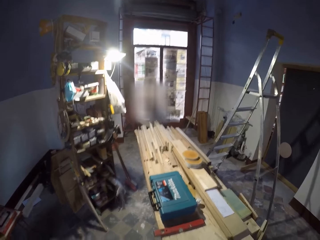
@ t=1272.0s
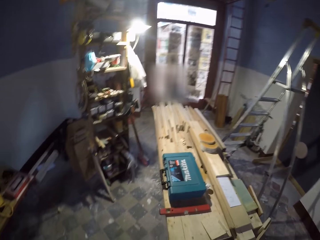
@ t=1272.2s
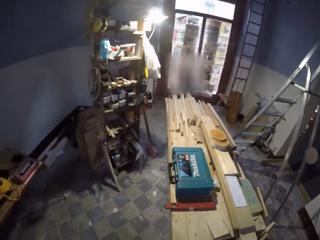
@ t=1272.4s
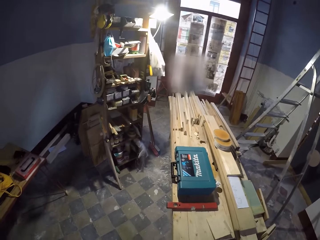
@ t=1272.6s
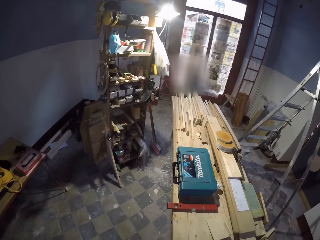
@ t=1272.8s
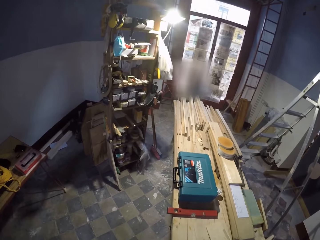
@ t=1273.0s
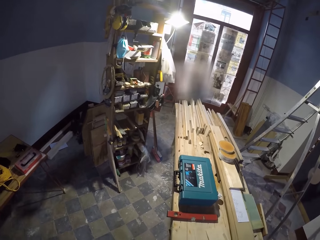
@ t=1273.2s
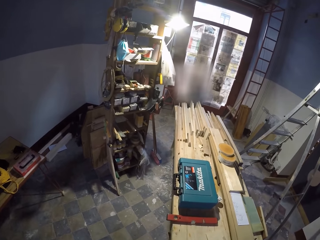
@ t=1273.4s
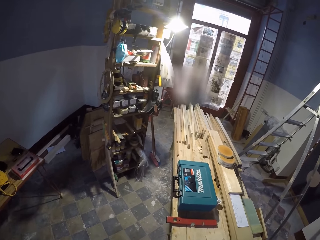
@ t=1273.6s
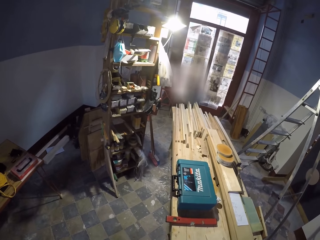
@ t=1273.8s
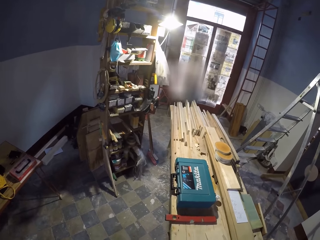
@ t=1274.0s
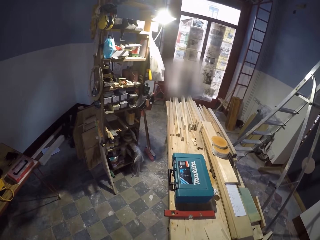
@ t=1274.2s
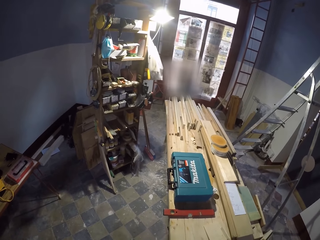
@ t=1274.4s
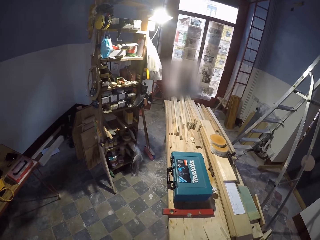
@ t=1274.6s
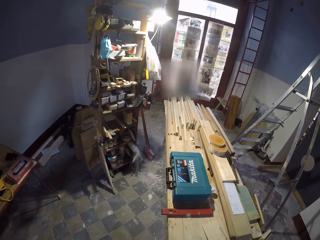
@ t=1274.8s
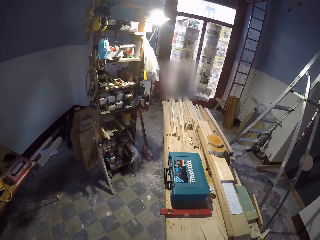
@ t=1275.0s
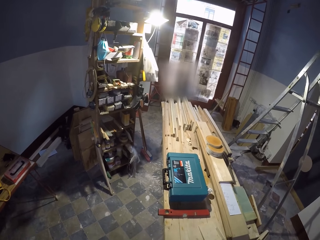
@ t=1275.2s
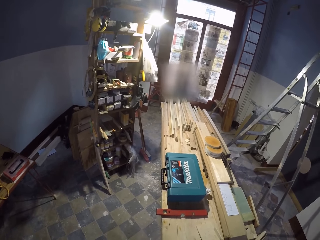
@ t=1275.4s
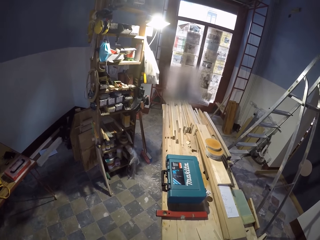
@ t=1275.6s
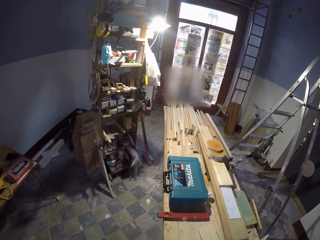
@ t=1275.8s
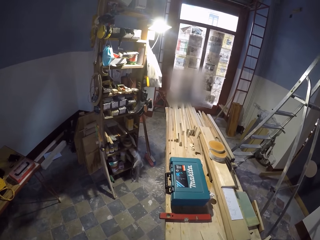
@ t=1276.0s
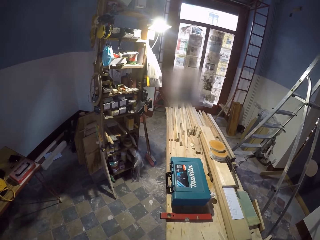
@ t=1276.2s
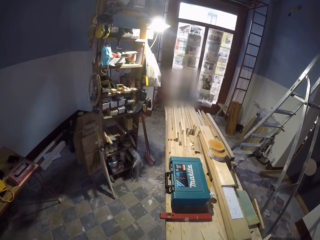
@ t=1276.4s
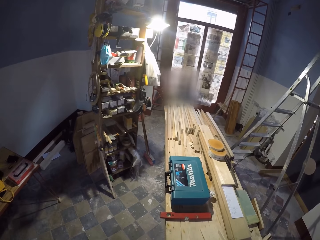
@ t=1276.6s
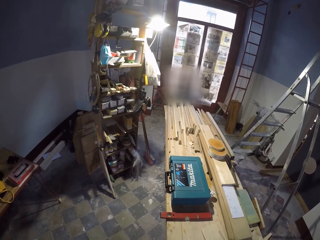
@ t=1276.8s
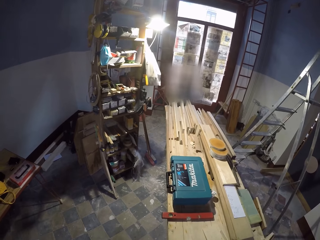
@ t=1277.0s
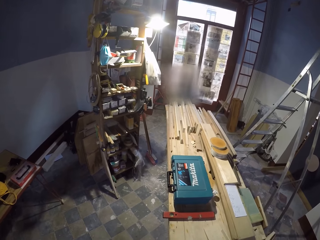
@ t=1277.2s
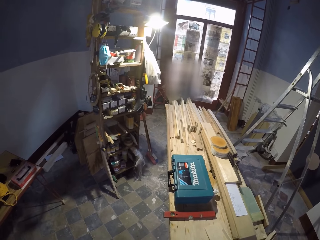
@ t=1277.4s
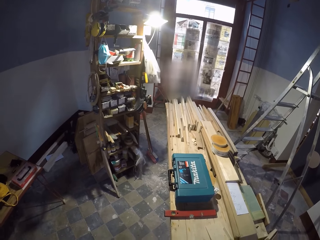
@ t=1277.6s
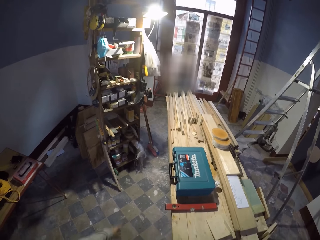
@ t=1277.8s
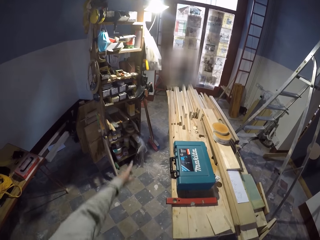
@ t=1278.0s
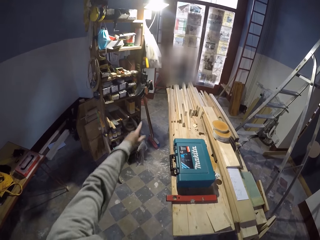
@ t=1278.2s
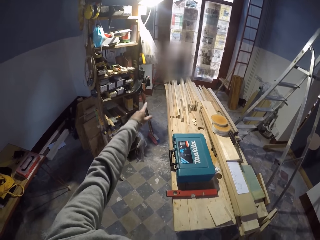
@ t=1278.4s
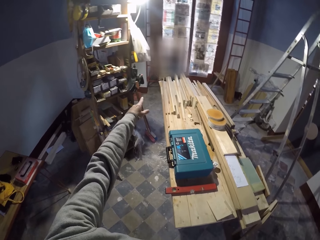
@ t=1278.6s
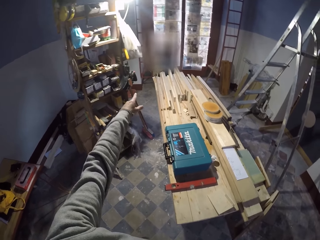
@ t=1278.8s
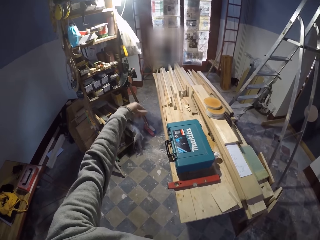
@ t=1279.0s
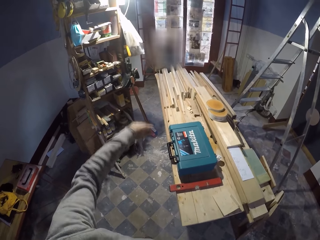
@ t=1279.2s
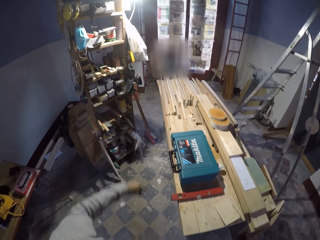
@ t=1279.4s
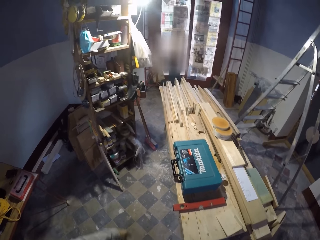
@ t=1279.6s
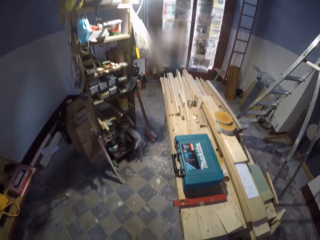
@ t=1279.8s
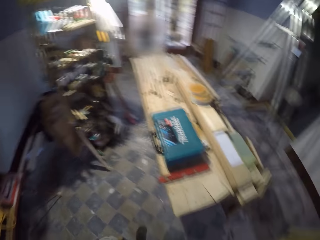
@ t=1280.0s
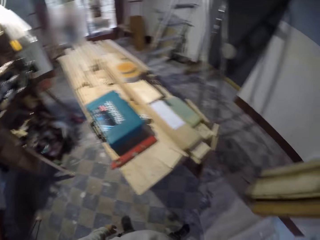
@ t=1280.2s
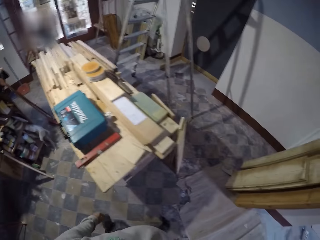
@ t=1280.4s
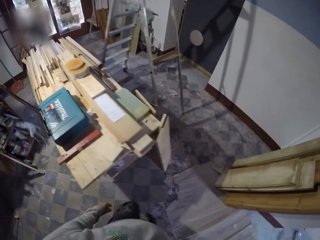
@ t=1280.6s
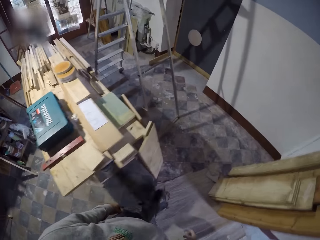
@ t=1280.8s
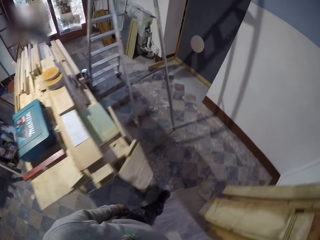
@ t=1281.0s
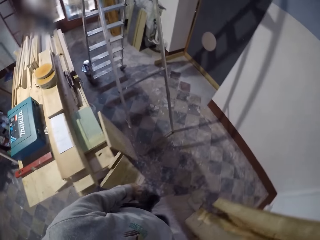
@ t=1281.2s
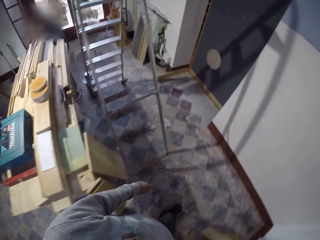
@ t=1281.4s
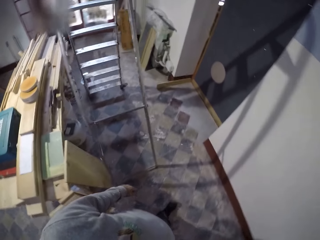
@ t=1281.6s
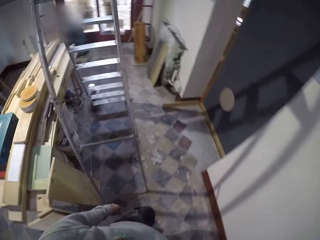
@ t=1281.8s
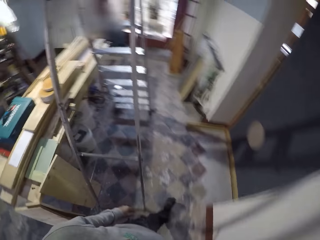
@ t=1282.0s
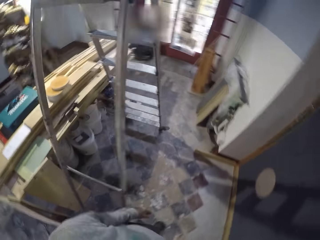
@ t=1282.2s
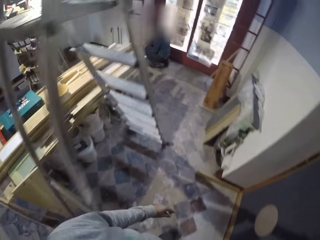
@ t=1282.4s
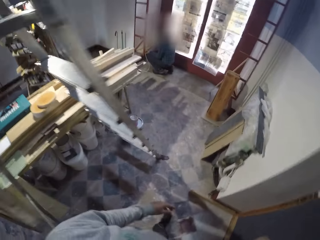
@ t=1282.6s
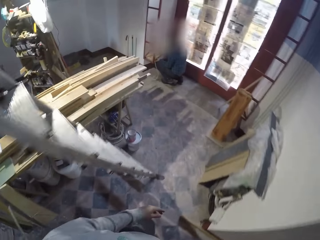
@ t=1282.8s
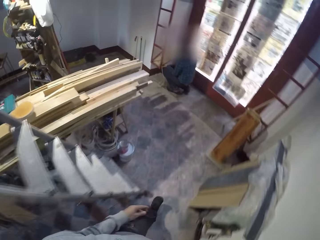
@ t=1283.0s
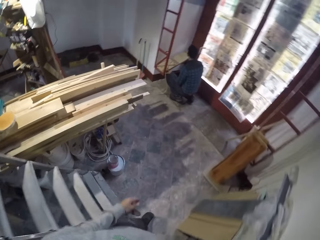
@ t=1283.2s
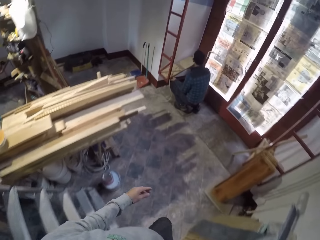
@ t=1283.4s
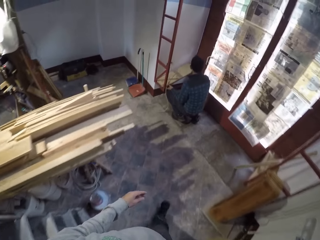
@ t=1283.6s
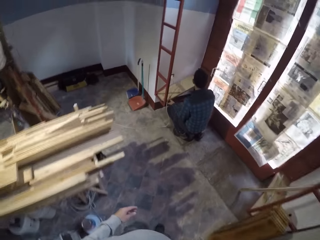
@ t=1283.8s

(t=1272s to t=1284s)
The camera wearer gestures out with his left hand. He drops the left hand. He walks around the room.

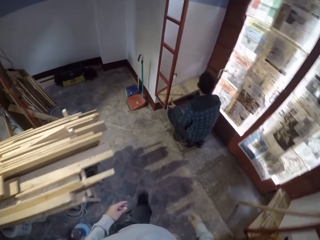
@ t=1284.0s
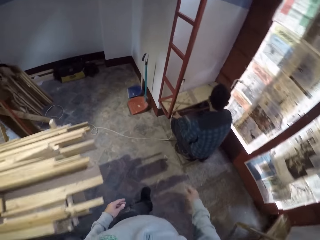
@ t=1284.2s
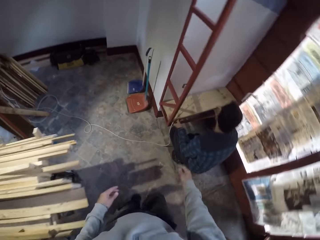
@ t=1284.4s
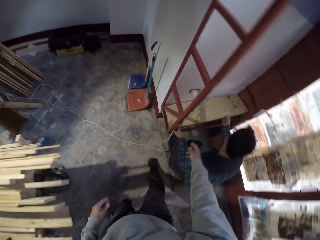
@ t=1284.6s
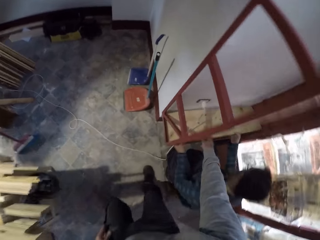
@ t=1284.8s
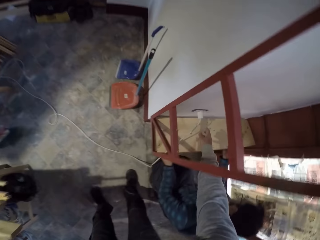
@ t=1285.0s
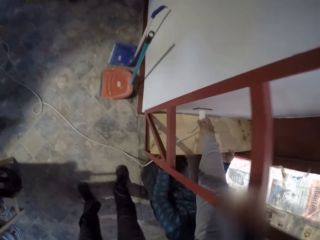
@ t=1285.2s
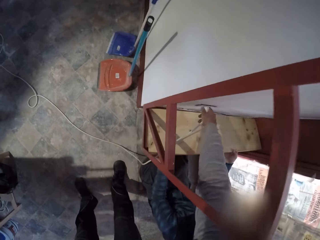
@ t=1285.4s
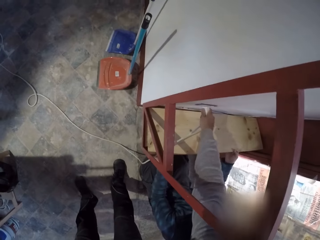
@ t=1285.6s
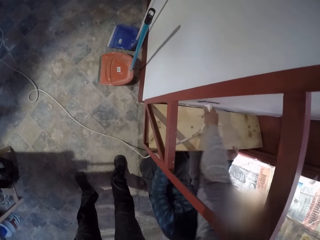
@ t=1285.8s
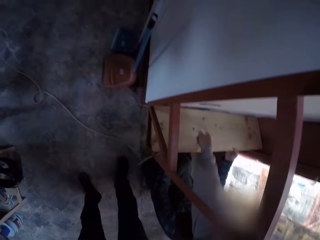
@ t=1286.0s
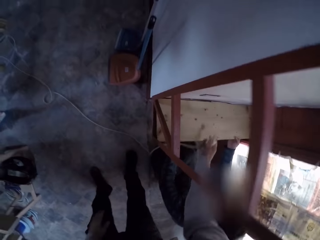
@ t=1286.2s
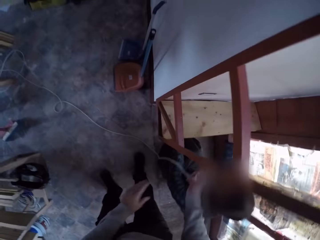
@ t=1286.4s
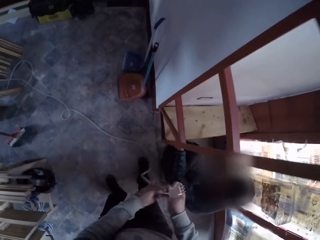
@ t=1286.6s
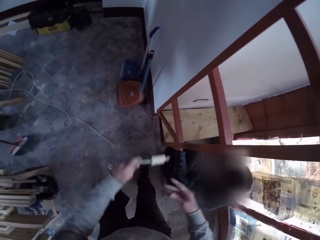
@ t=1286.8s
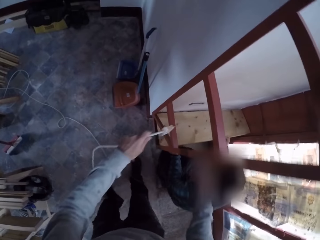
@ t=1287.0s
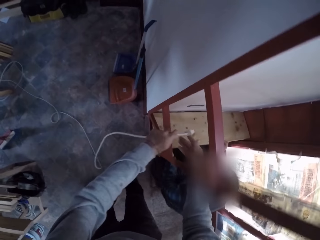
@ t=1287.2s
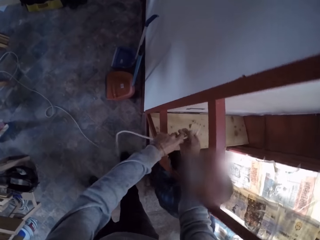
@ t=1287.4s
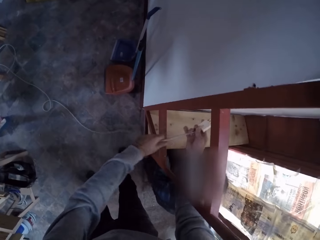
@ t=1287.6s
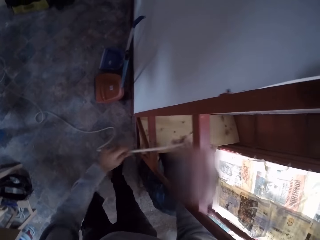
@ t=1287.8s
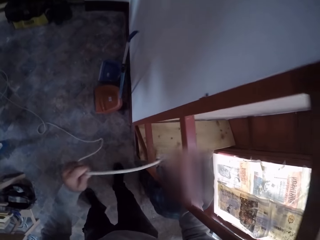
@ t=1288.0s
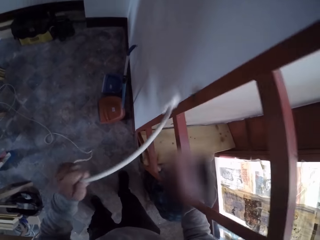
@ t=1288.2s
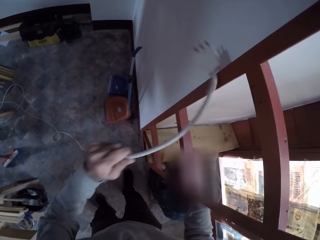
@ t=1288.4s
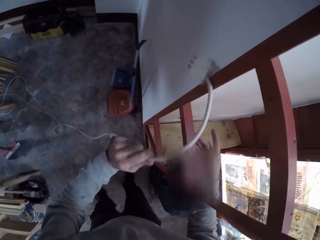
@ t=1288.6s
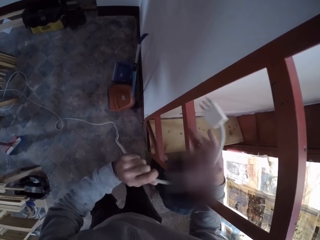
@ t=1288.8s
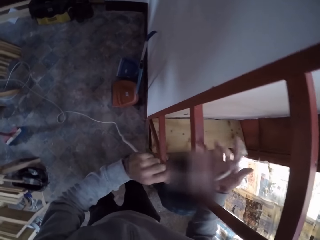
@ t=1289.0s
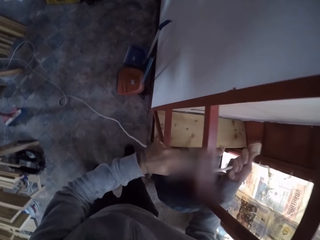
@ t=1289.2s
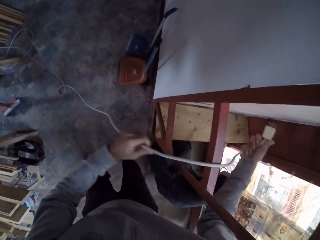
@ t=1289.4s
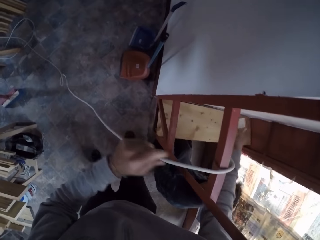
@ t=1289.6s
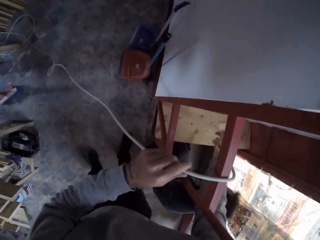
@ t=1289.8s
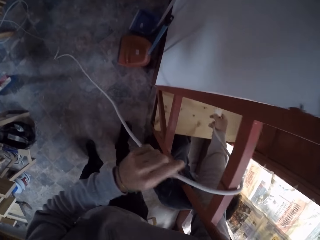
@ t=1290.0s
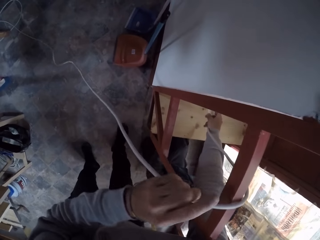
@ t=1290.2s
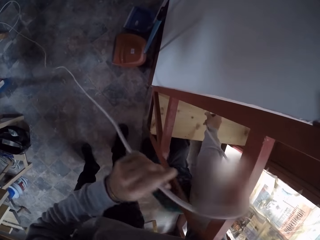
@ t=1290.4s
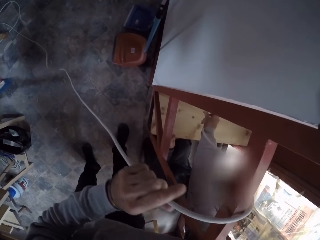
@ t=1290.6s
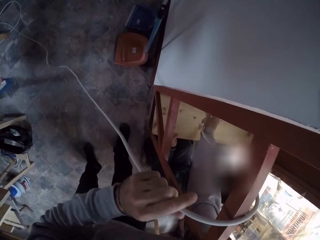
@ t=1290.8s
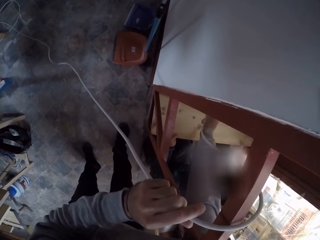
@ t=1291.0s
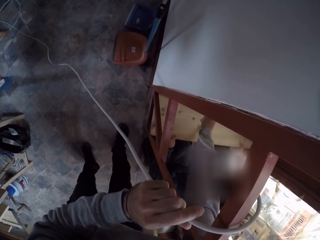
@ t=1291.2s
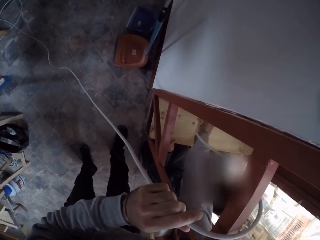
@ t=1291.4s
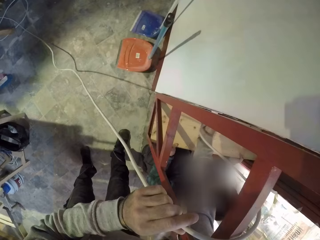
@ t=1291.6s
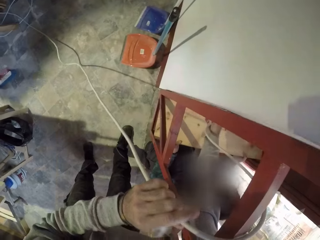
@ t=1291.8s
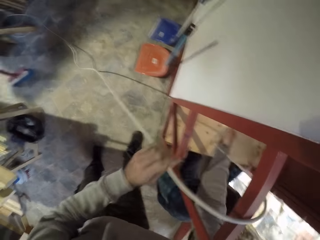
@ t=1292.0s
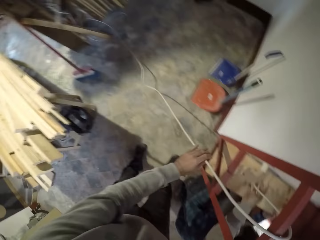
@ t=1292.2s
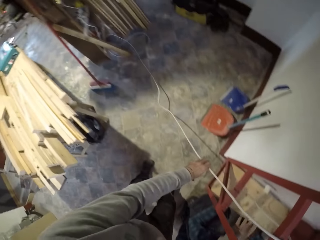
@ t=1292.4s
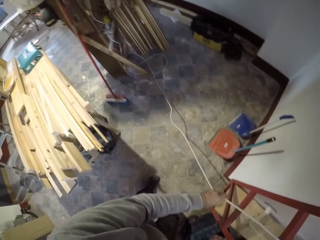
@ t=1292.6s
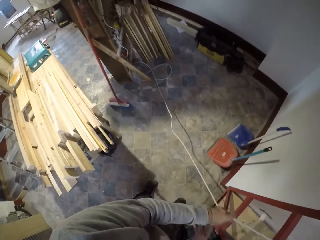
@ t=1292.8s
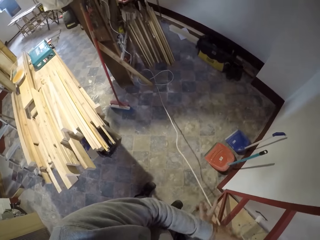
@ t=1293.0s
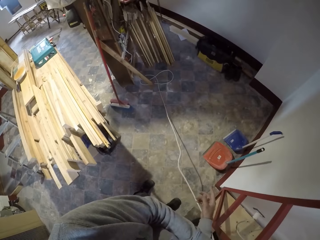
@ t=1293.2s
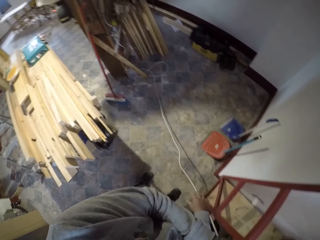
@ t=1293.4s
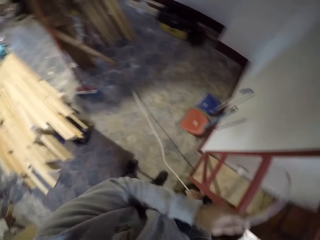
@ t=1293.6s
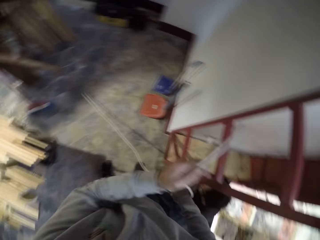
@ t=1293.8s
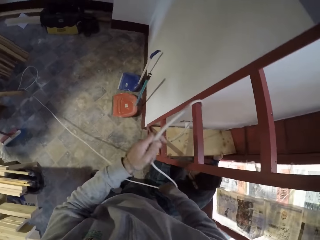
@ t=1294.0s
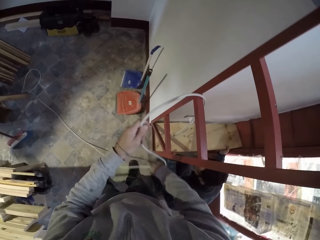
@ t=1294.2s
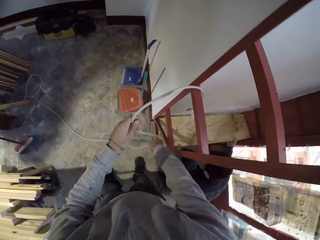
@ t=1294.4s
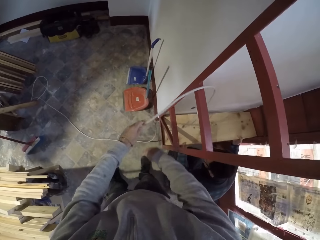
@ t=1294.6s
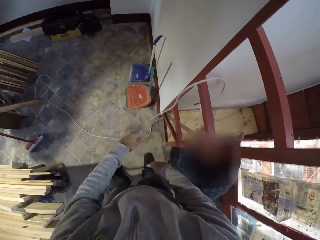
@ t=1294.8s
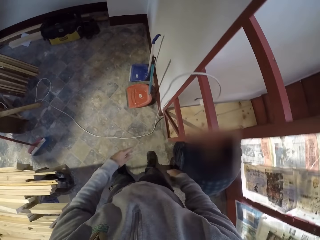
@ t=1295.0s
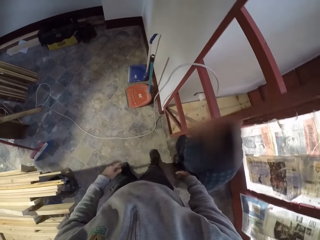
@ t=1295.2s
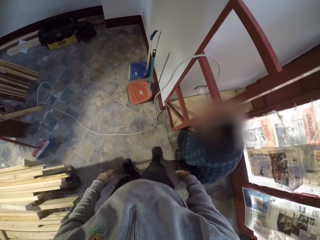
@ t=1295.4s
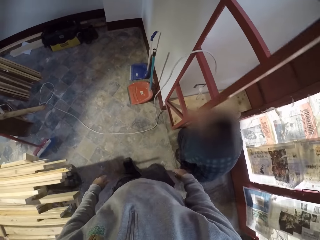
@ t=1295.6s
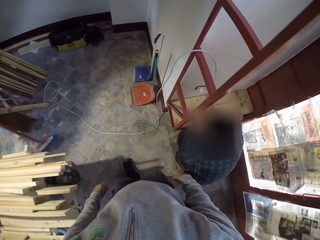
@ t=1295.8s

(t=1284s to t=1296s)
The camera wearer unplugs the charger from the charging system. They hold the charger. They put the charger in the charging system. They adjust the cable. They hold the wire.
